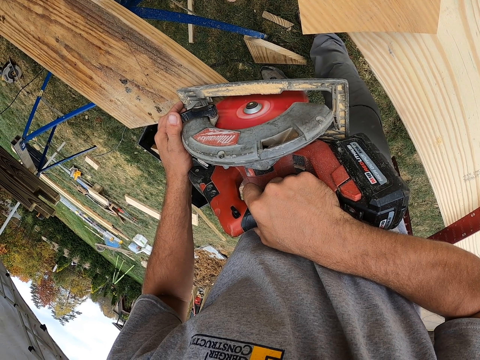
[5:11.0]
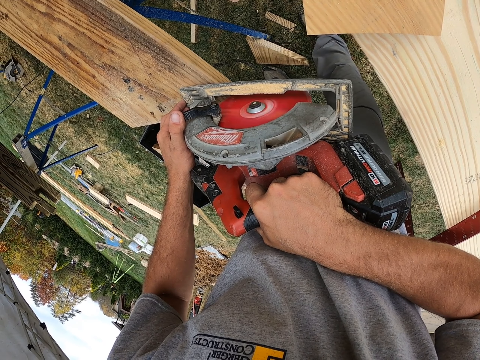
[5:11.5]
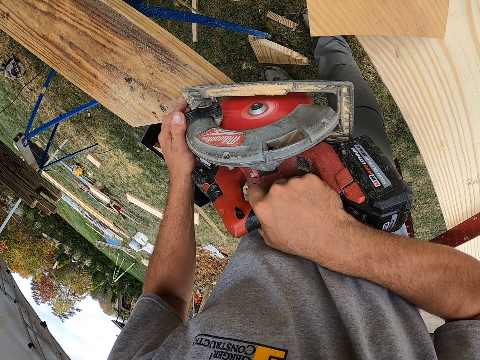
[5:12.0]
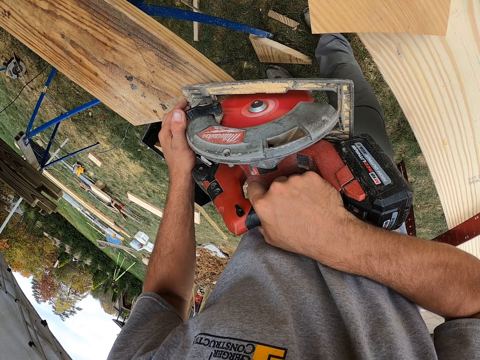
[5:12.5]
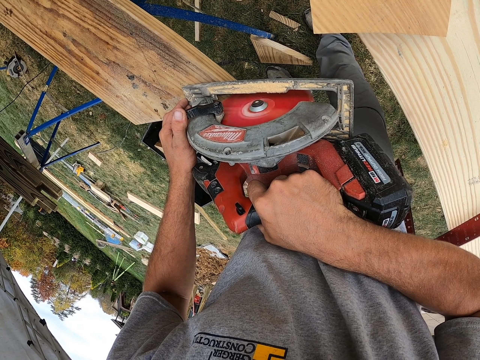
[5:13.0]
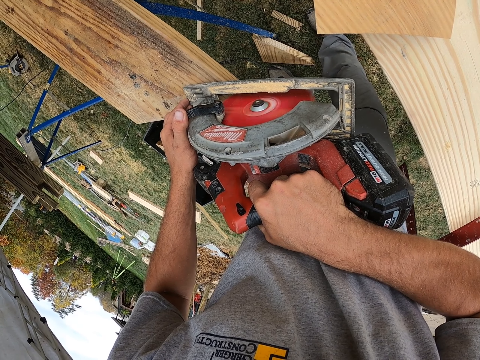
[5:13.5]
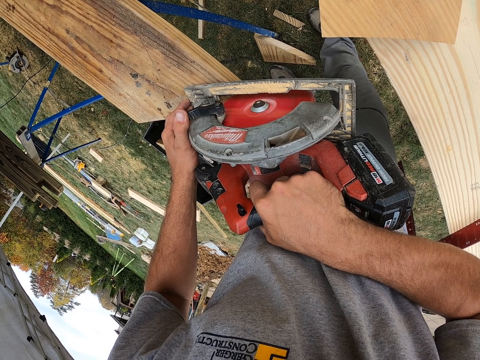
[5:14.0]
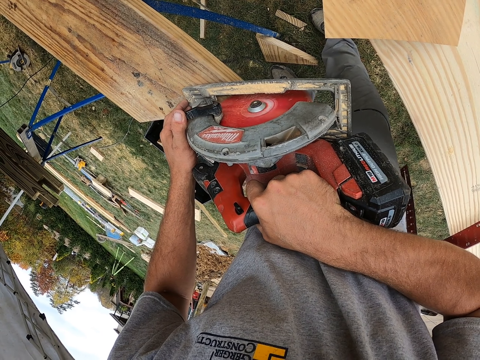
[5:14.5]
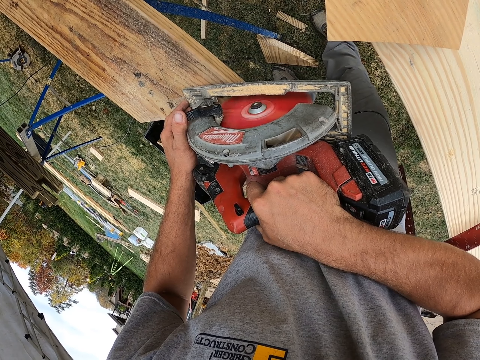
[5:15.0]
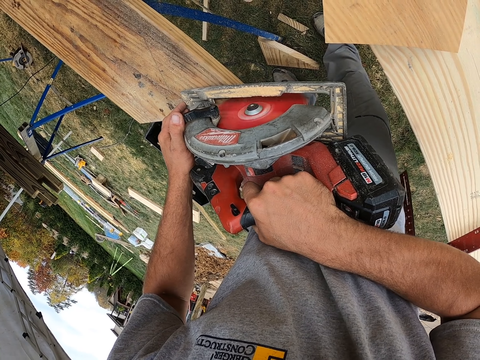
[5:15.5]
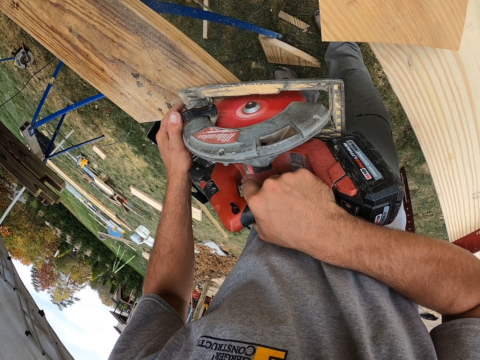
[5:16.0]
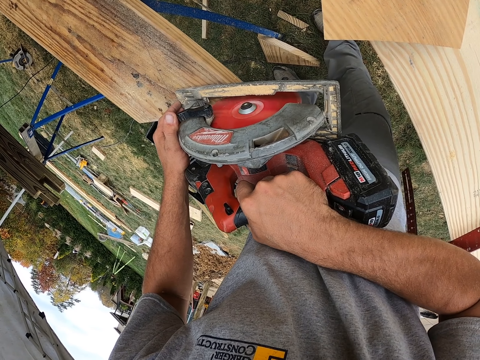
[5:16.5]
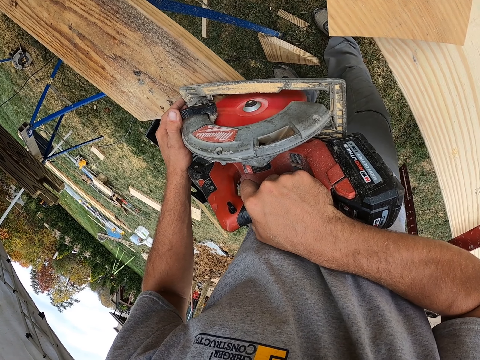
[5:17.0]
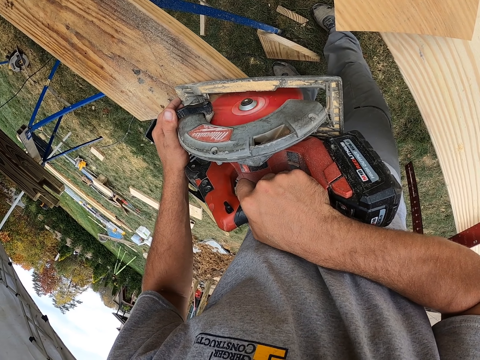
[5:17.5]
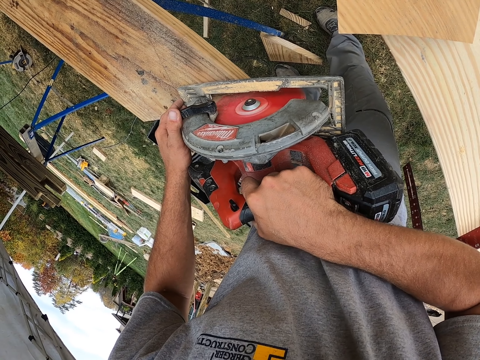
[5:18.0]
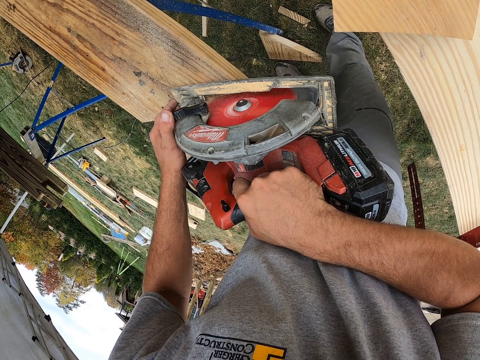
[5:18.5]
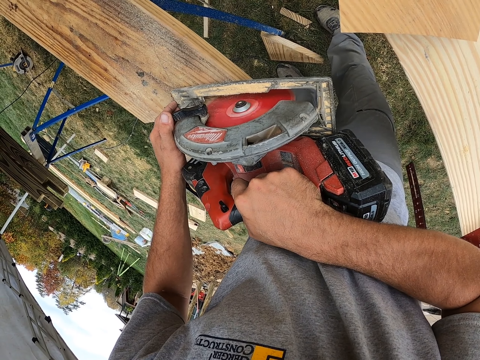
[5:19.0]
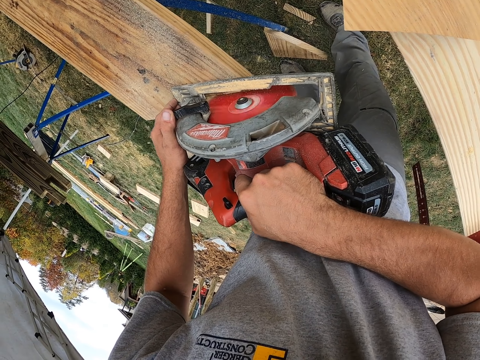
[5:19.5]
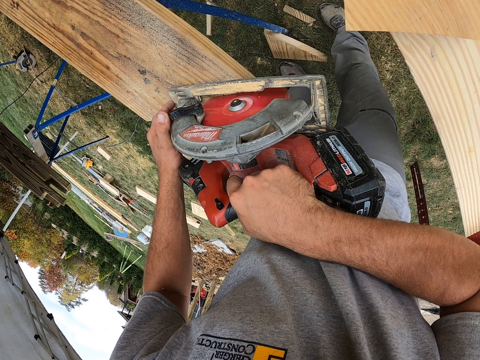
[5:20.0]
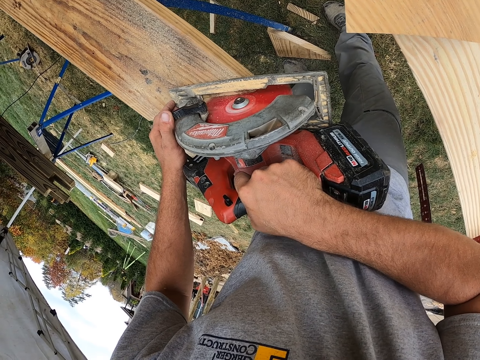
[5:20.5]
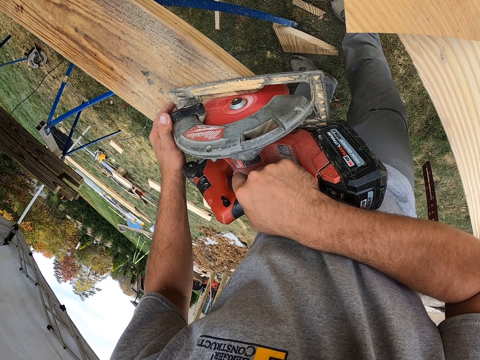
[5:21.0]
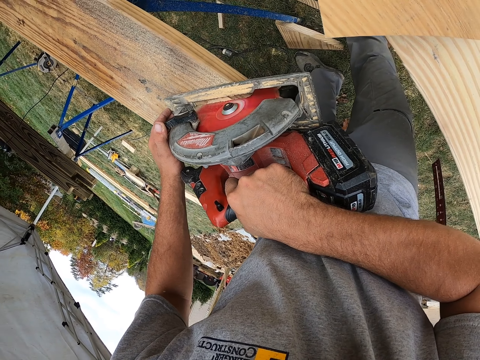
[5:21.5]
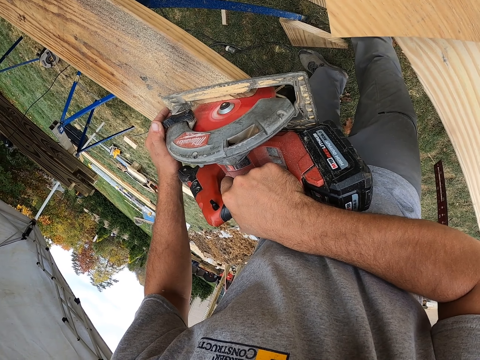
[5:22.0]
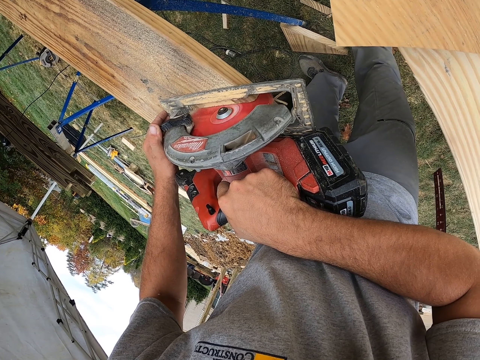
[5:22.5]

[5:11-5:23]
The camera wearer cuts the wood with the cutting tool.

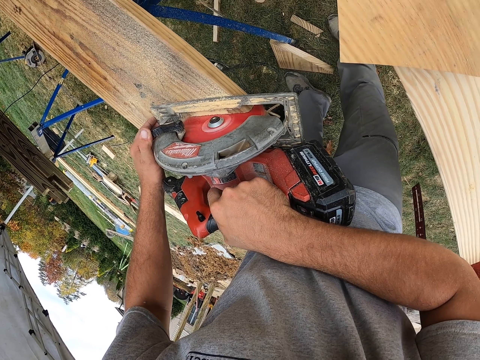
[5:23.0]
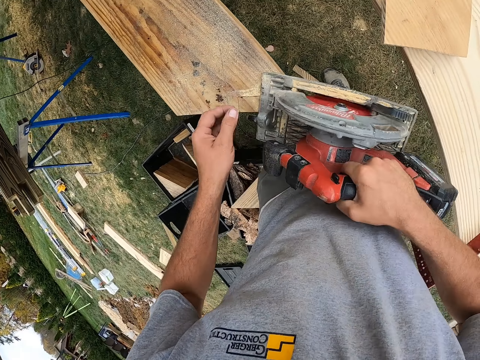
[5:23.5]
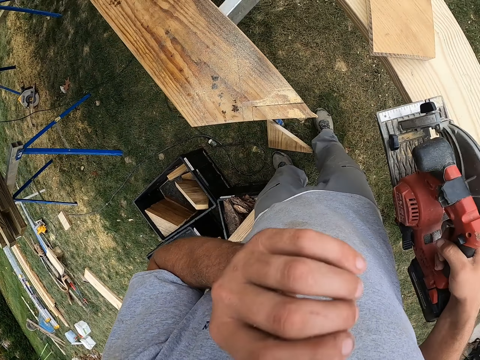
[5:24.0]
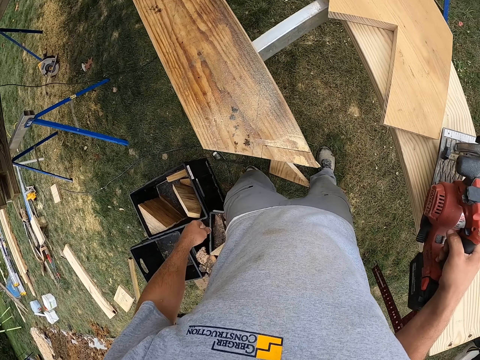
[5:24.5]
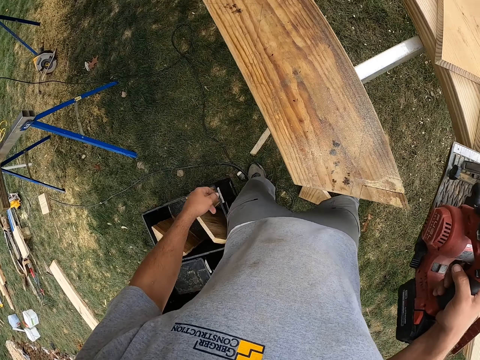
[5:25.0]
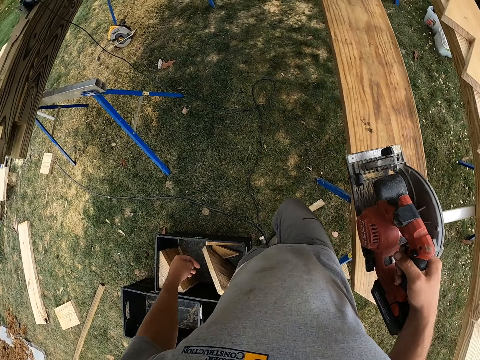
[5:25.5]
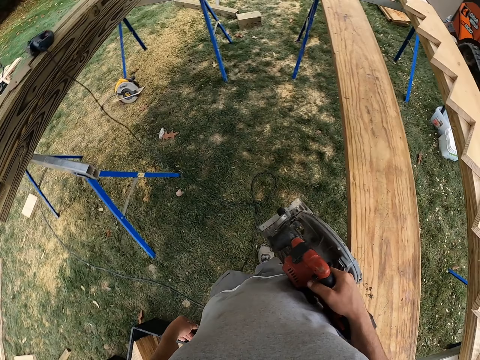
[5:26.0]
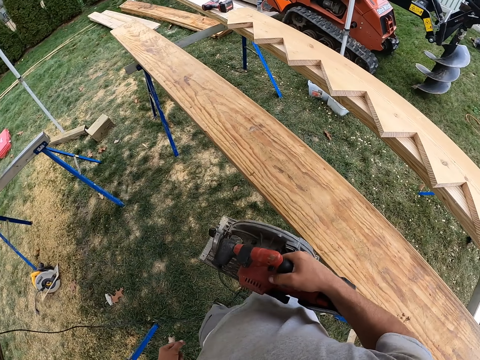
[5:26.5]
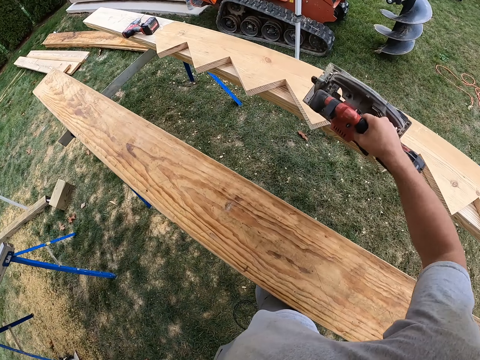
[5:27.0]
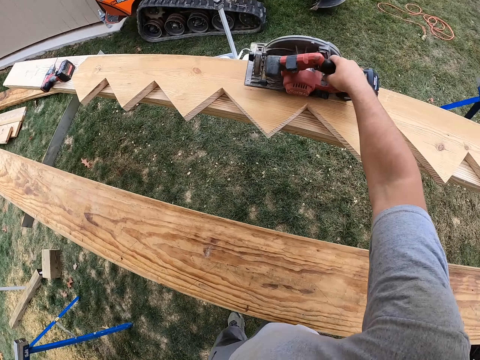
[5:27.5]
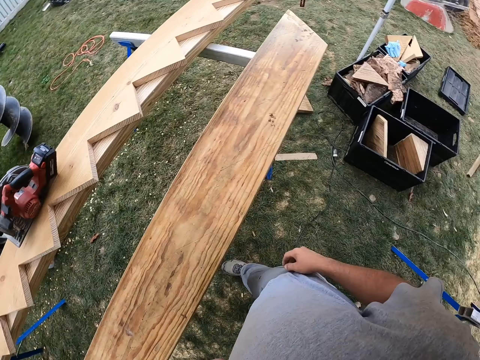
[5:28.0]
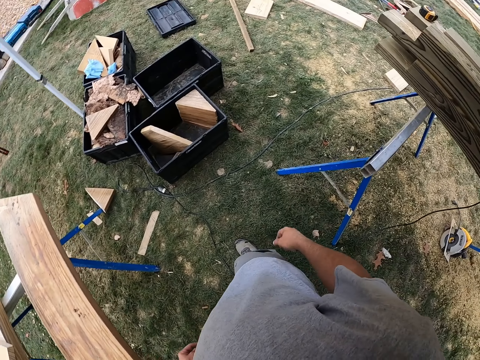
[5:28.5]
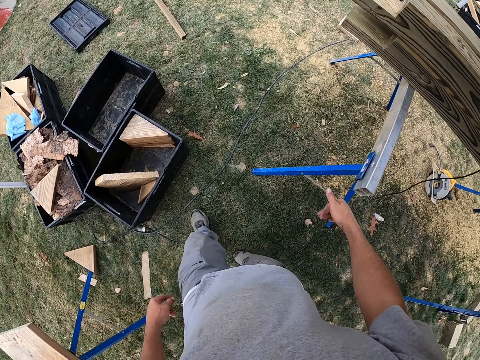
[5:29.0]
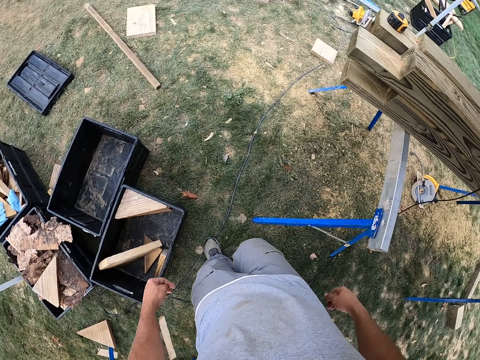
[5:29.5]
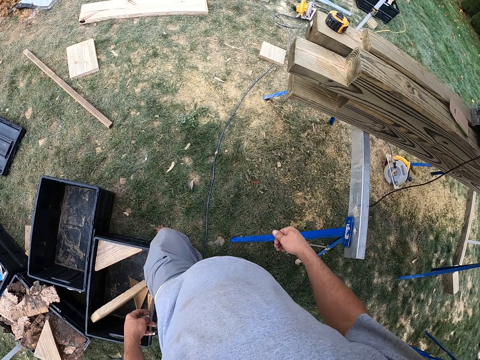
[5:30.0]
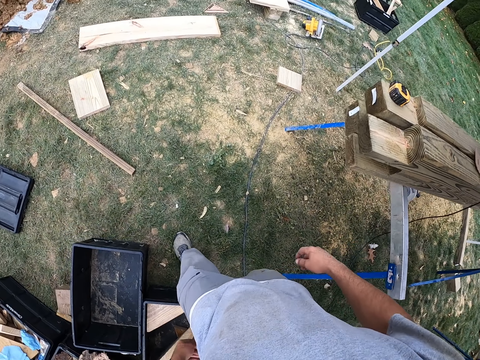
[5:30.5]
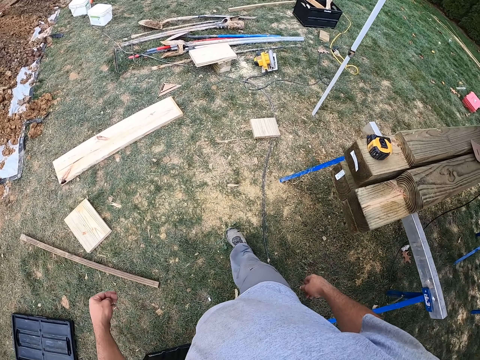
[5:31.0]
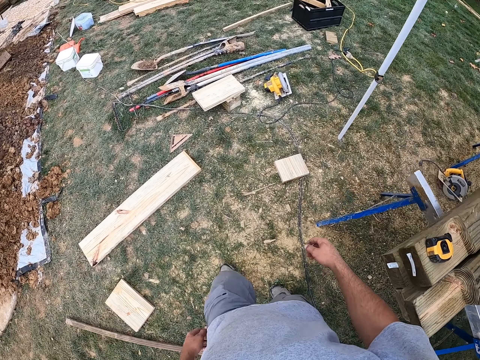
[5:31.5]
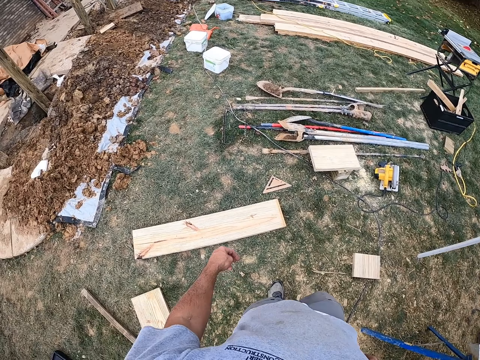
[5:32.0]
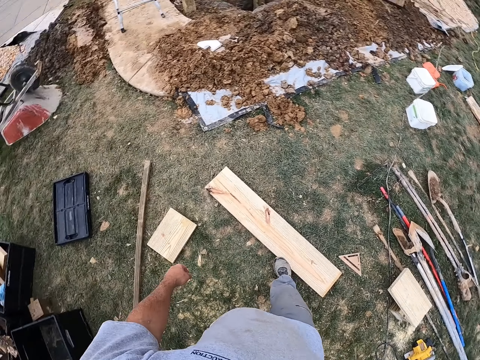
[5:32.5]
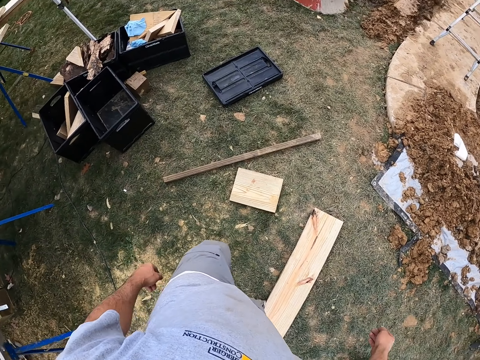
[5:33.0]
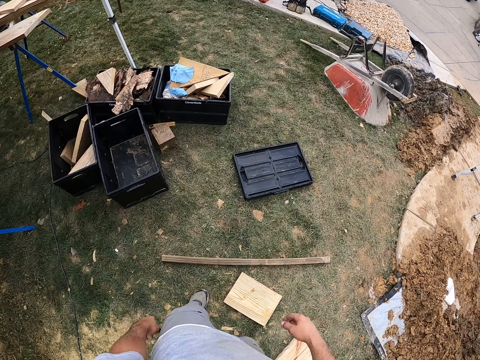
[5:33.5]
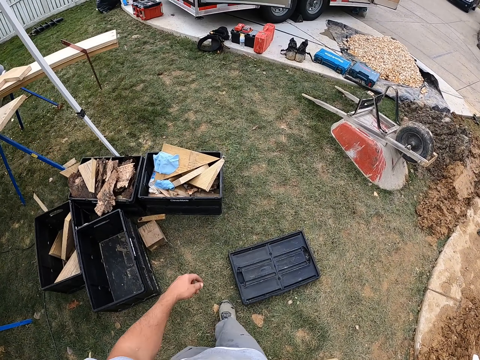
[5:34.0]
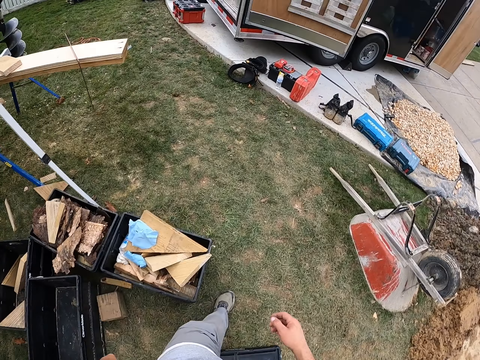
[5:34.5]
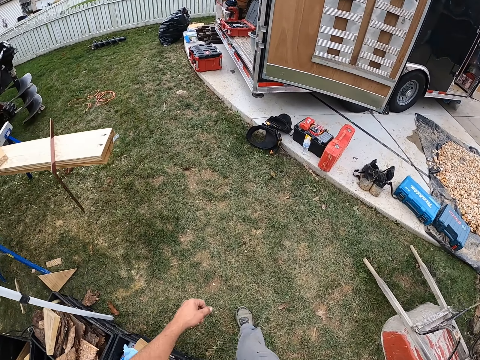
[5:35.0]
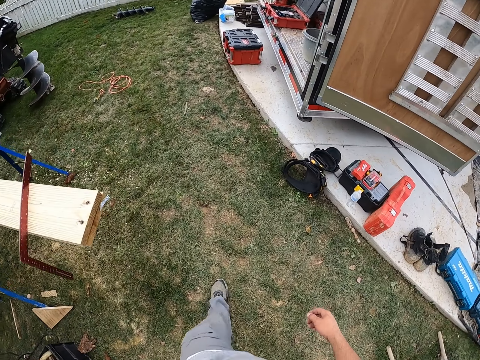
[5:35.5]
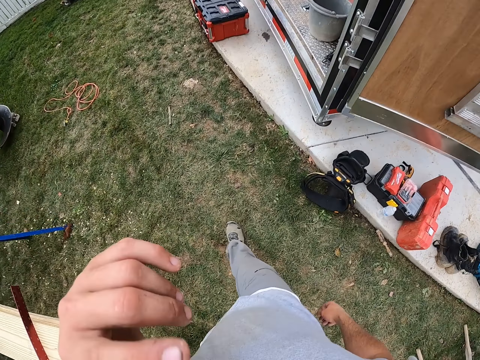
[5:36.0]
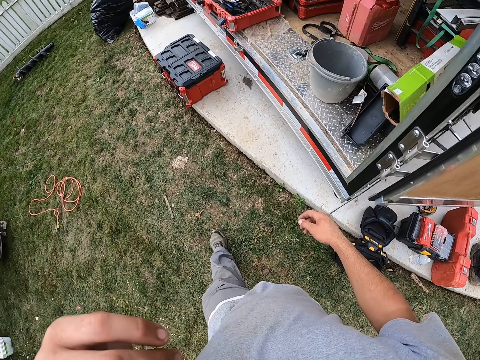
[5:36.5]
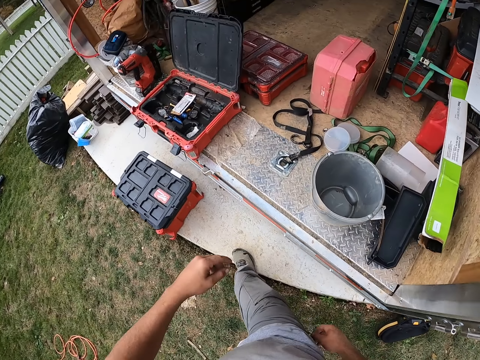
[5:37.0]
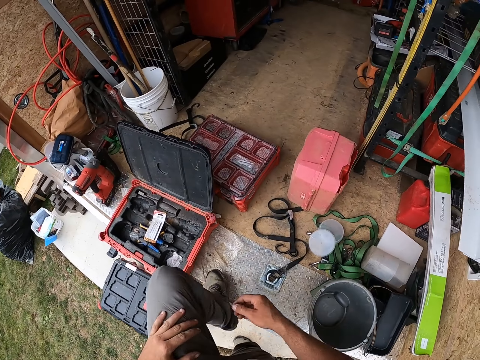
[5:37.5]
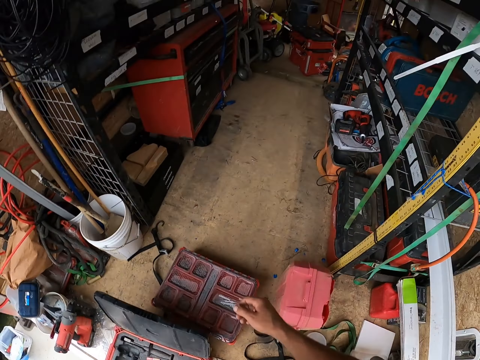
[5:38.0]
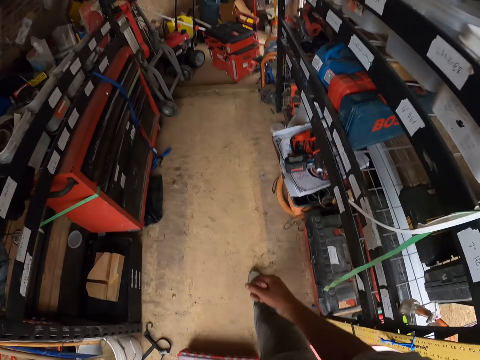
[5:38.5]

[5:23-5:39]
The camera wearer touches his face. He walks. He carries the cutting machine. He puts the cutting machine on the wood frame. He puts the measuring tool on top of a wood surface. He walks. He walks in the wood workshop site.
